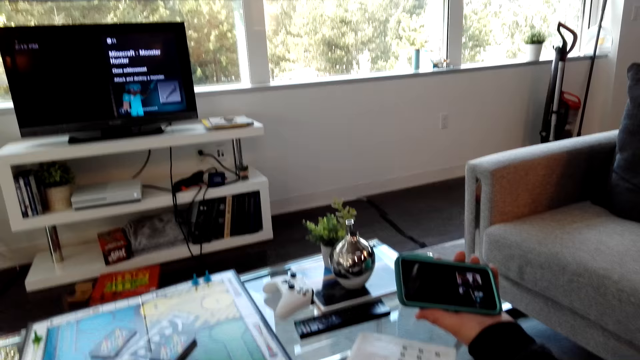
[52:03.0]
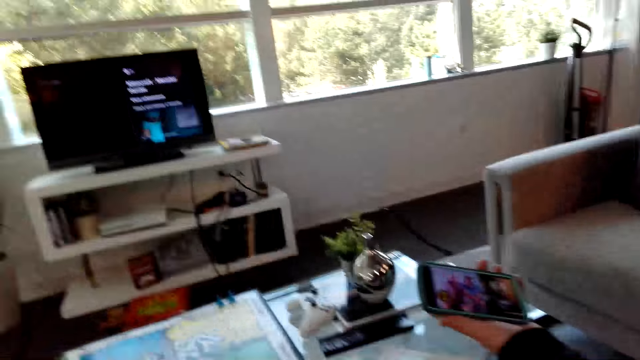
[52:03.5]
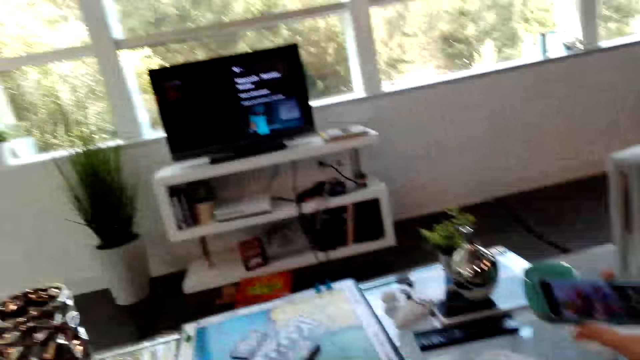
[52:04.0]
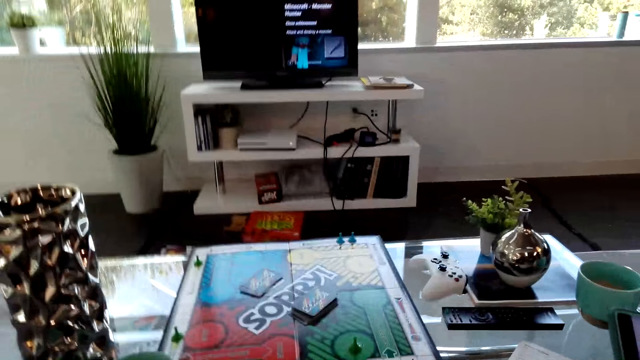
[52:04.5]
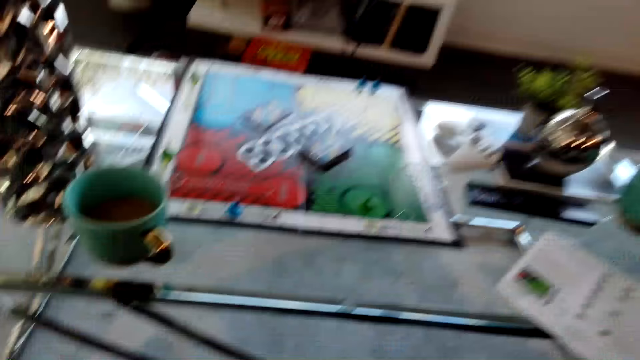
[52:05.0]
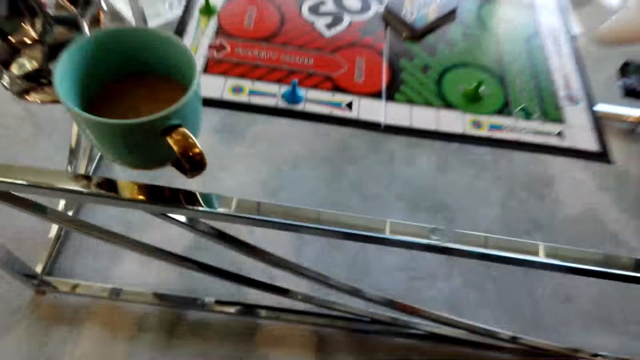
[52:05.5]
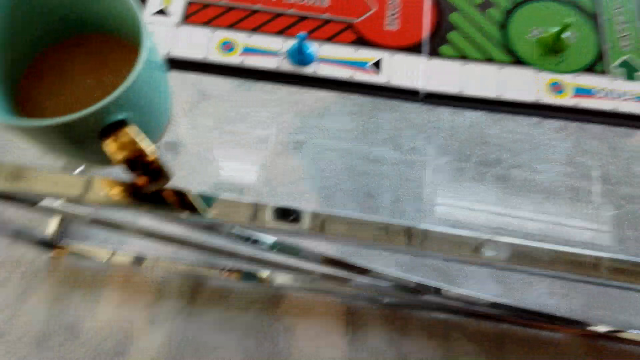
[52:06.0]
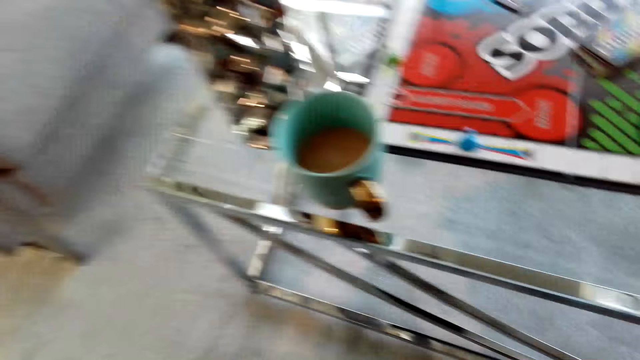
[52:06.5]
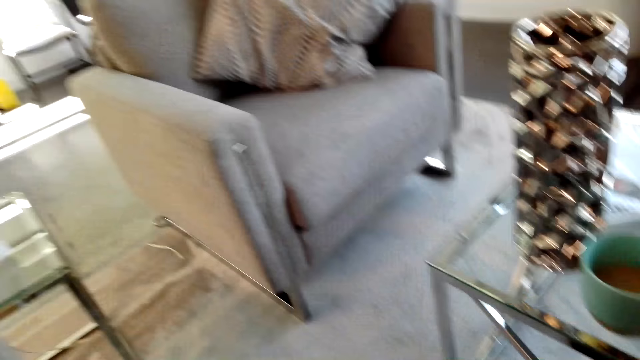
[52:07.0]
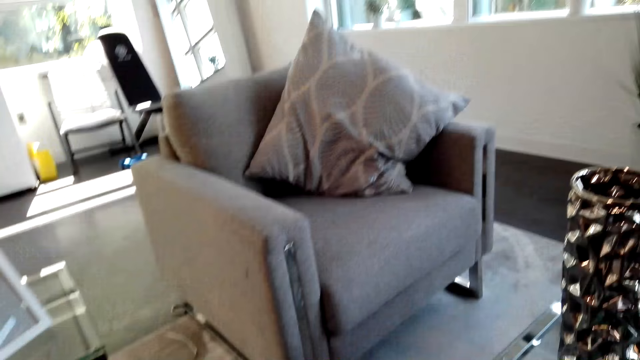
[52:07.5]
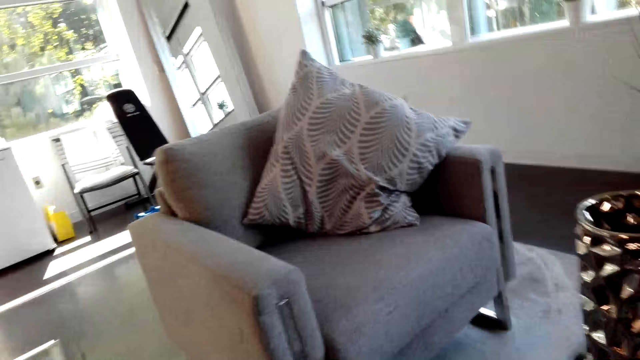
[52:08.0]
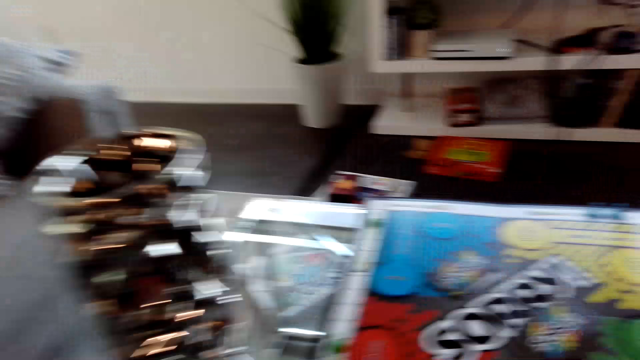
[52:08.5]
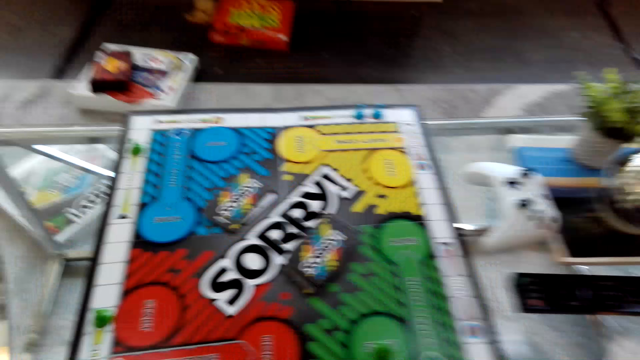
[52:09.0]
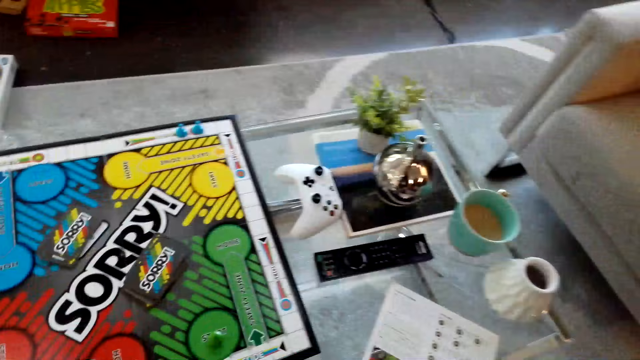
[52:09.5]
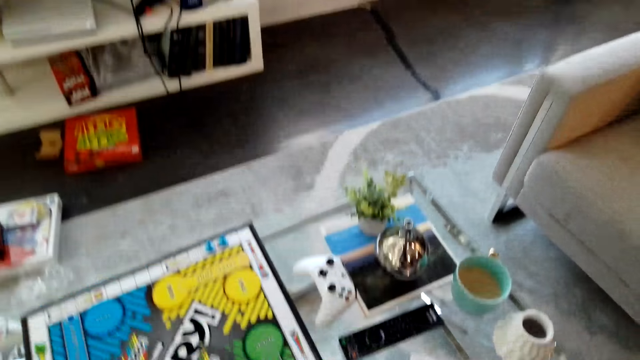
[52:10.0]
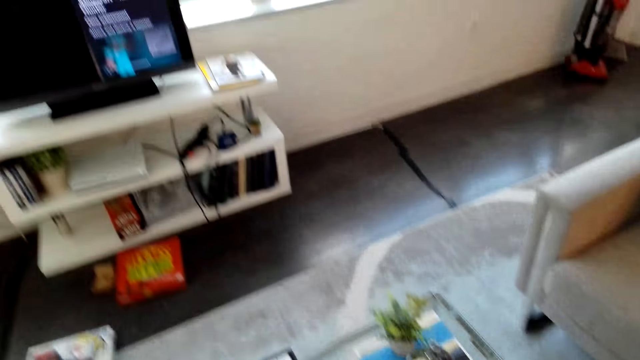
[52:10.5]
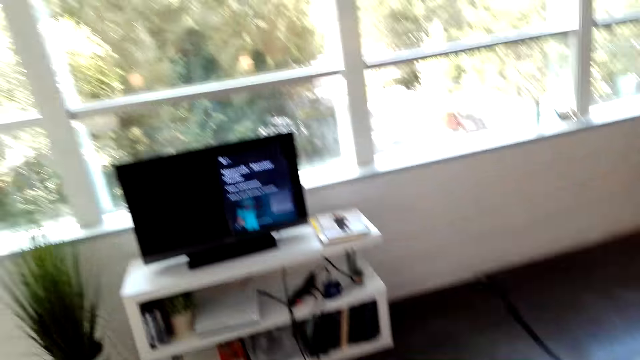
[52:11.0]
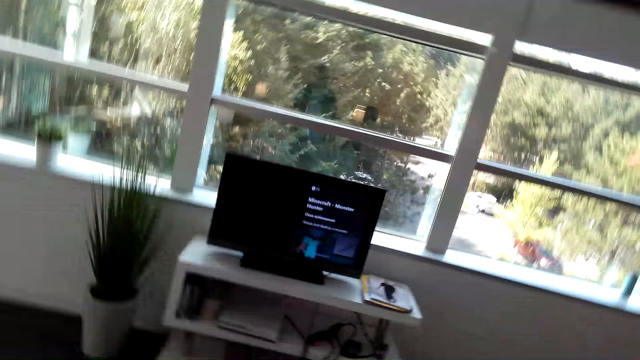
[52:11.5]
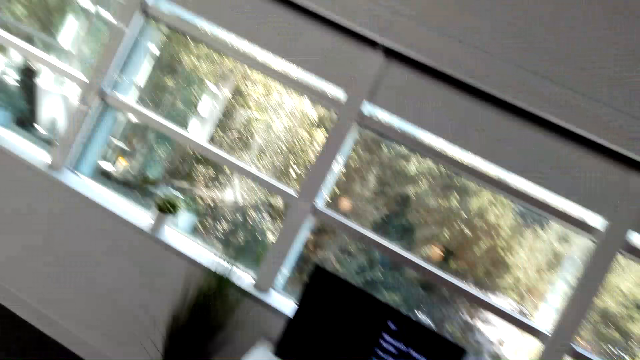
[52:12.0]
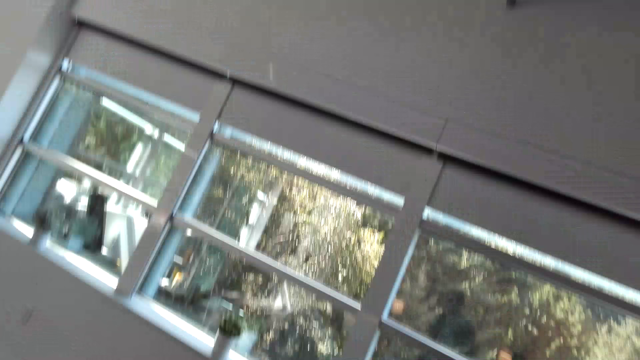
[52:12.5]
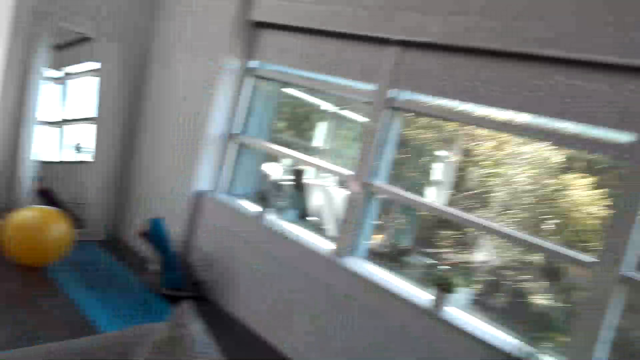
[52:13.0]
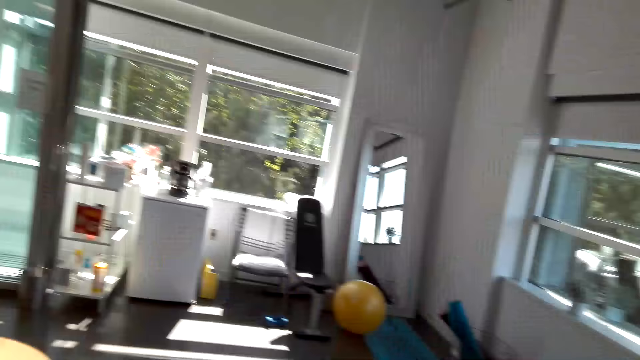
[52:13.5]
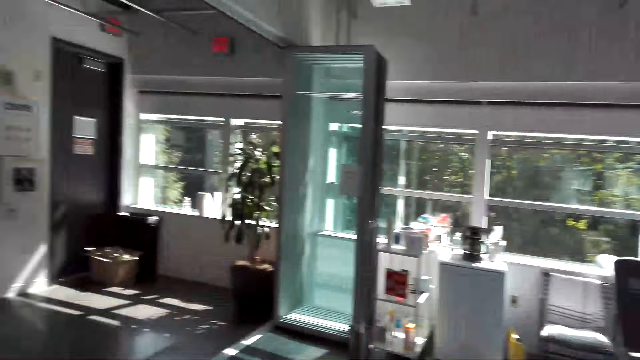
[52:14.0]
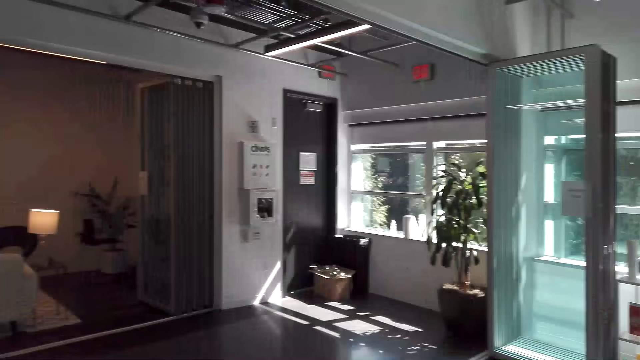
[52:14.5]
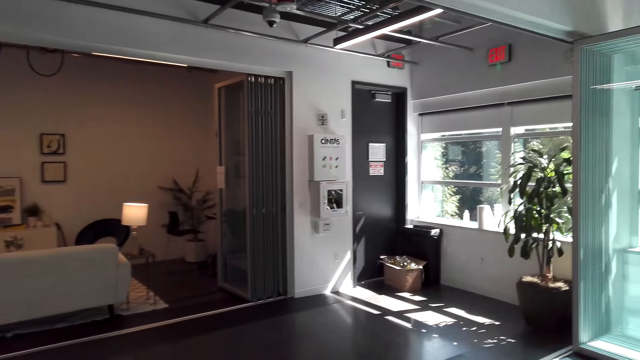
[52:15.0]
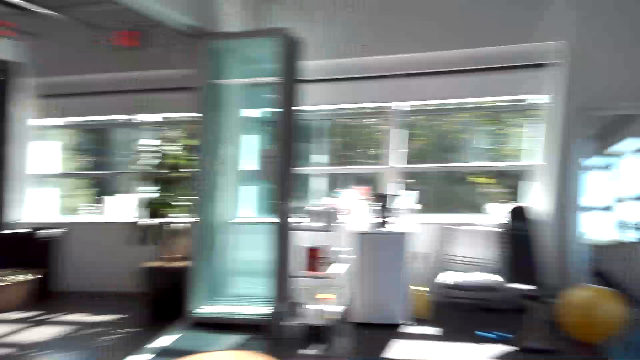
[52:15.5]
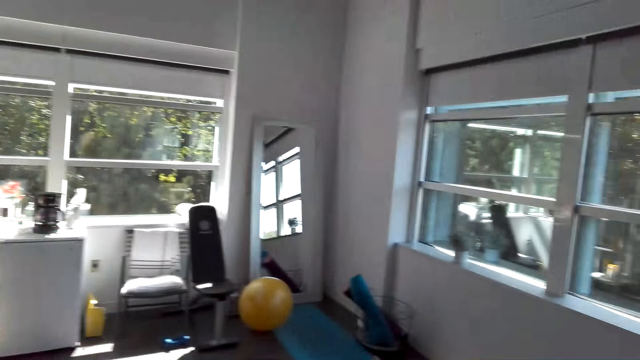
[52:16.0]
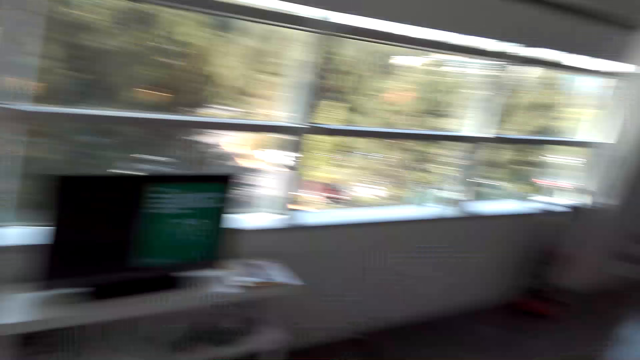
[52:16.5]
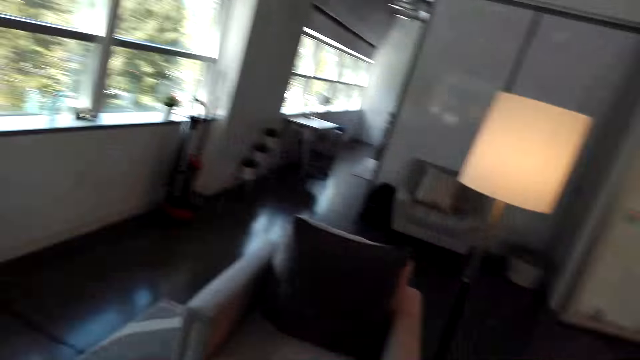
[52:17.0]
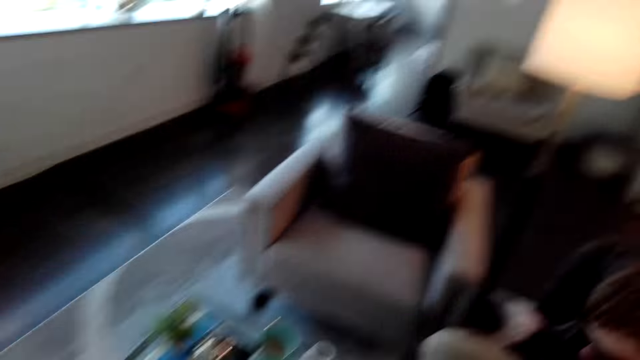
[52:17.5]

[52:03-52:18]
The camera wearer moves around the room. A man walks in the room.

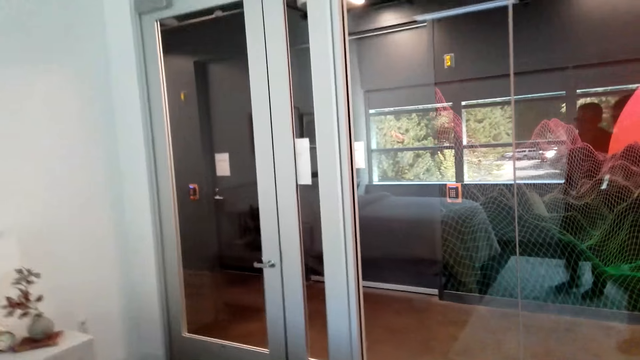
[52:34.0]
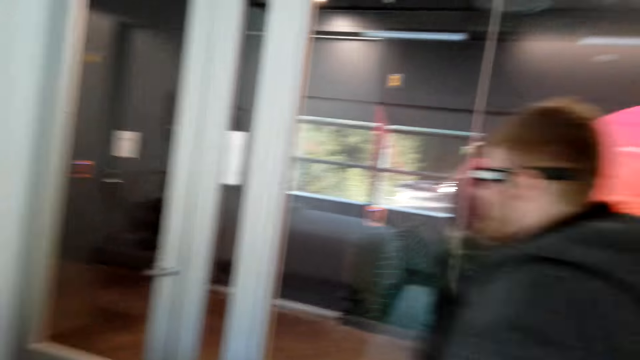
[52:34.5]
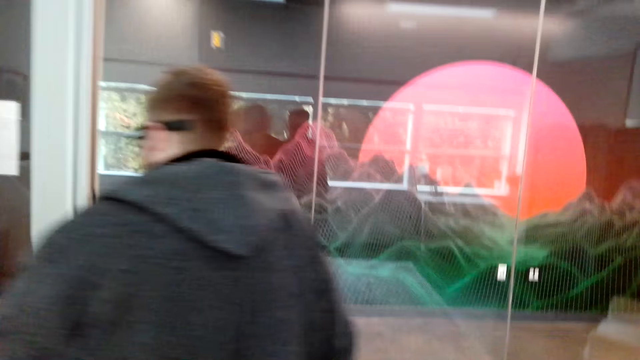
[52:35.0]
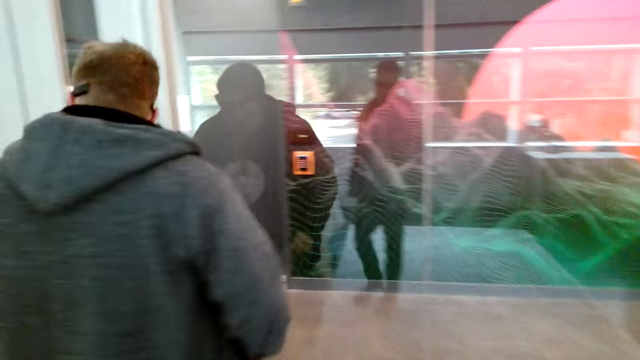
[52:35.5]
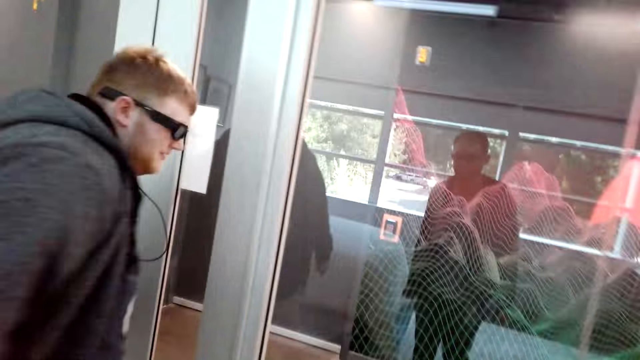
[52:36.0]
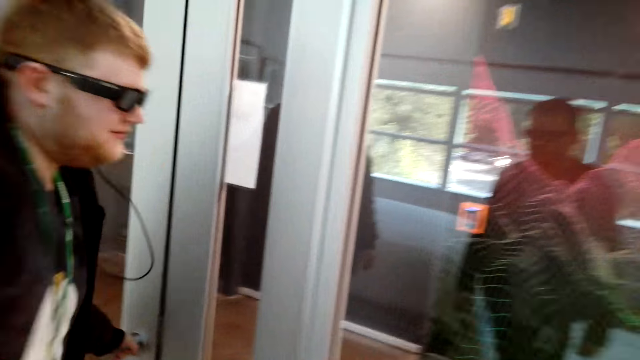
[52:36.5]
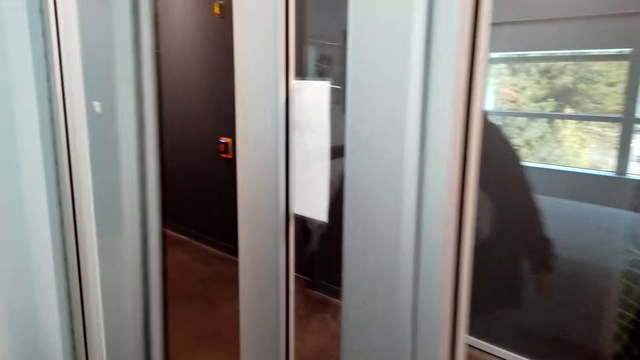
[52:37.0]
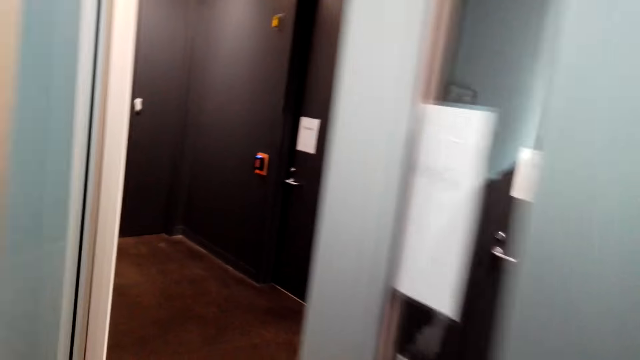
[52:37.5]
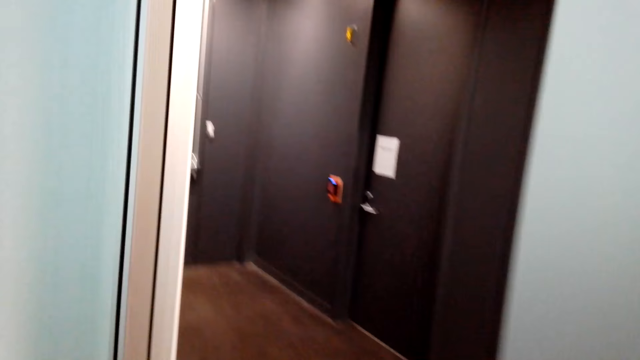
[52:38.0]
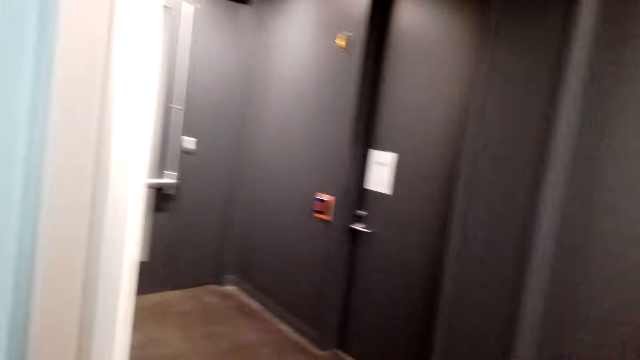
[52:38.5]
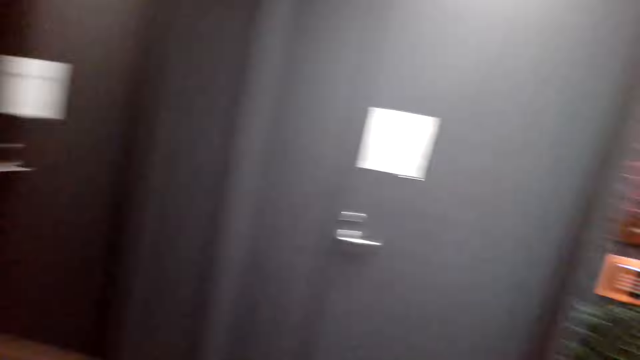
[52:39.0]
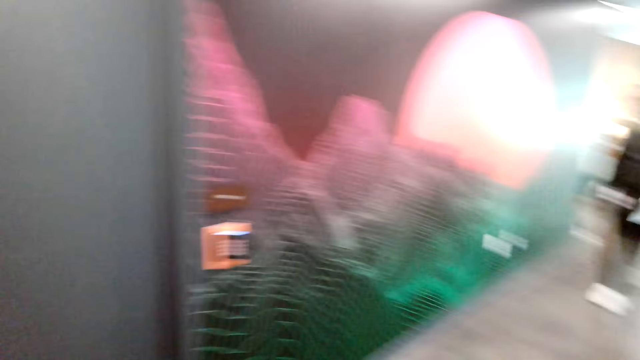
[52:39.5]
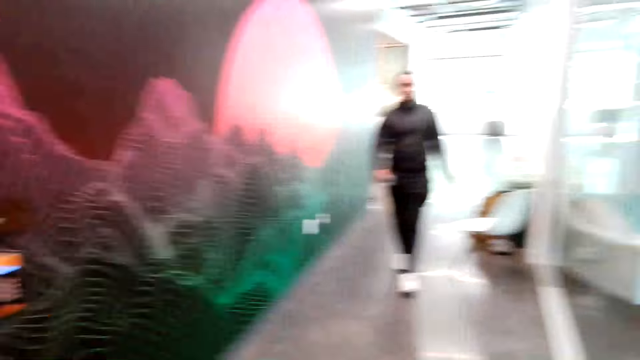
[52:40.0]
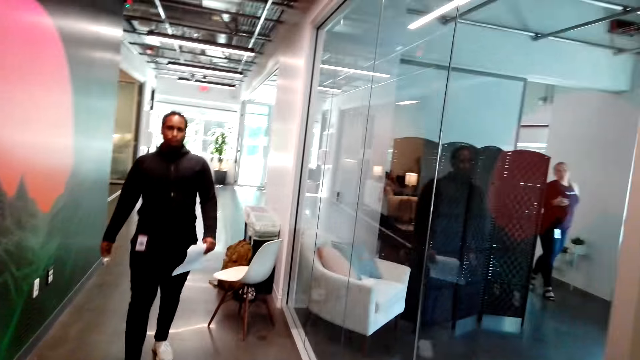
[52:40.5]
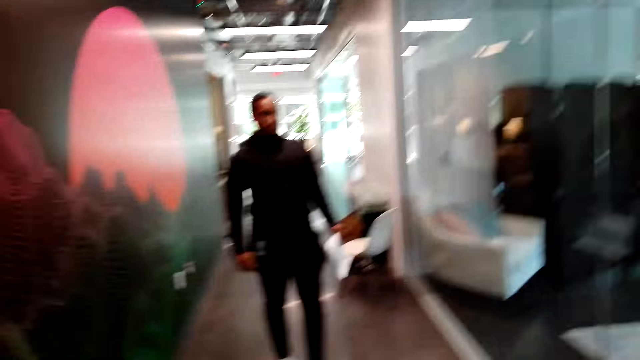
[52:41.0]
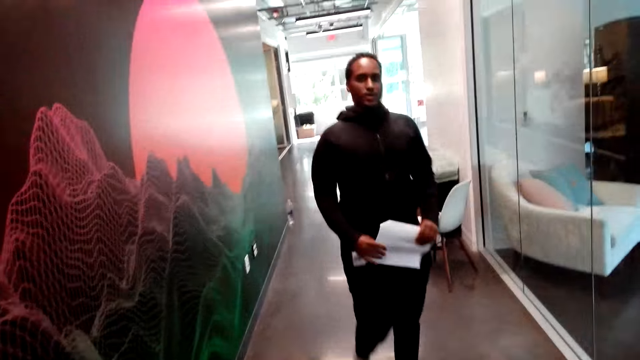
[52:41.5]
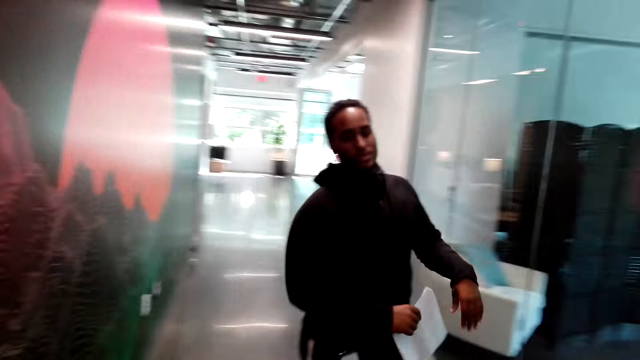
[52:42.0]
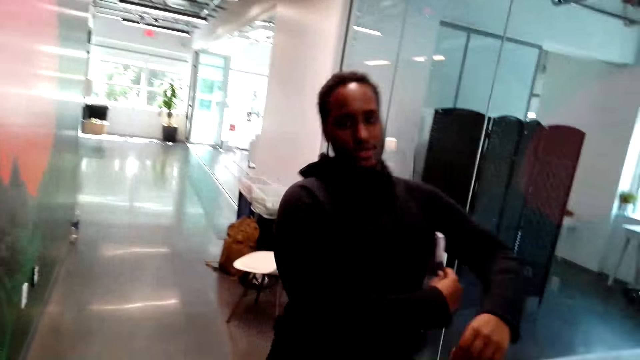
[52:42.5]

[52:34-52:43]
A man opens the door. The camera wearer moves around the room. Another man carries something in the armpit and walks in the room.
